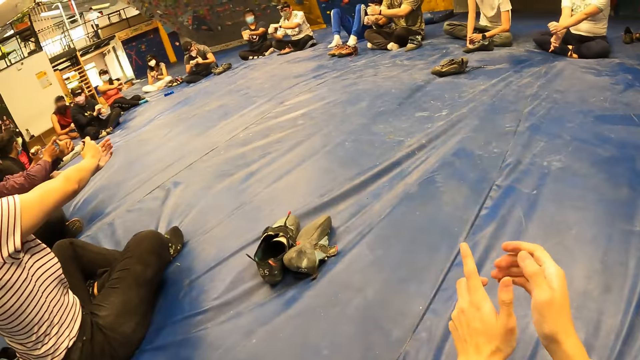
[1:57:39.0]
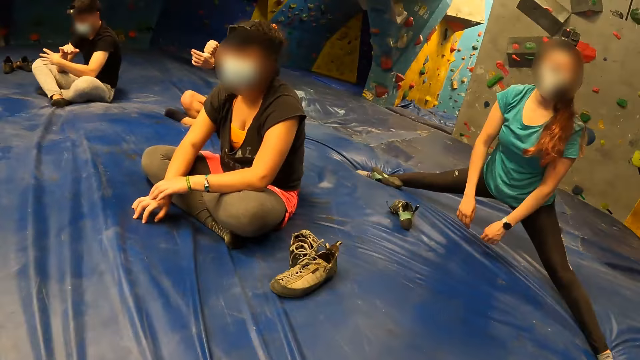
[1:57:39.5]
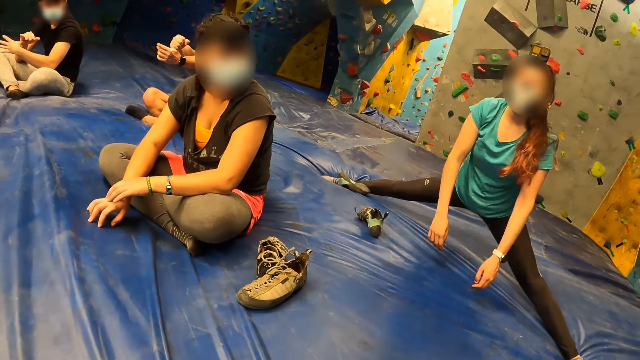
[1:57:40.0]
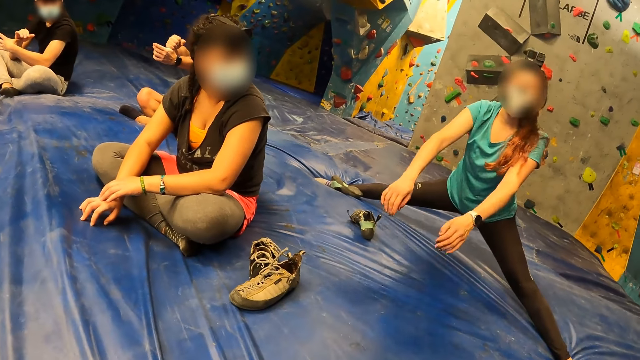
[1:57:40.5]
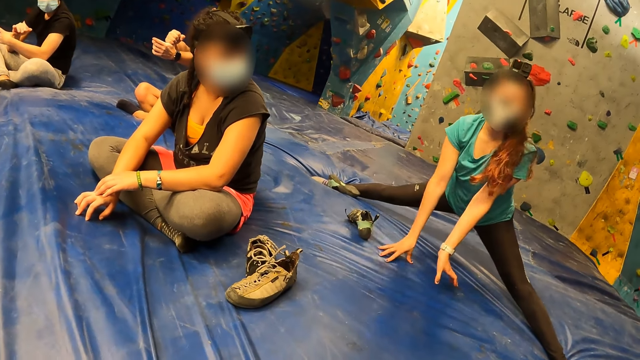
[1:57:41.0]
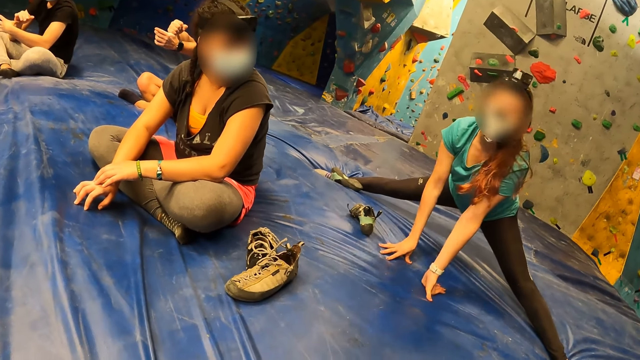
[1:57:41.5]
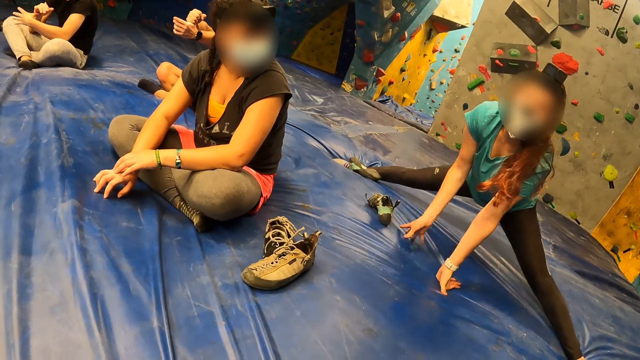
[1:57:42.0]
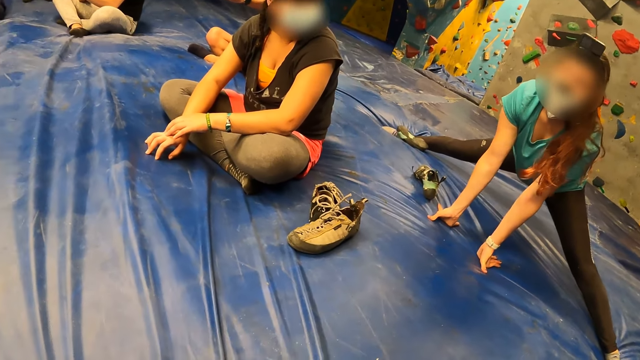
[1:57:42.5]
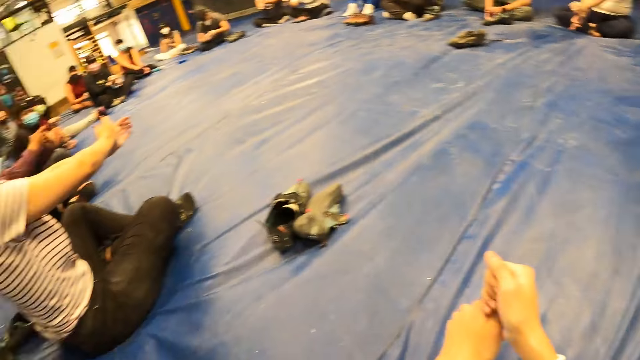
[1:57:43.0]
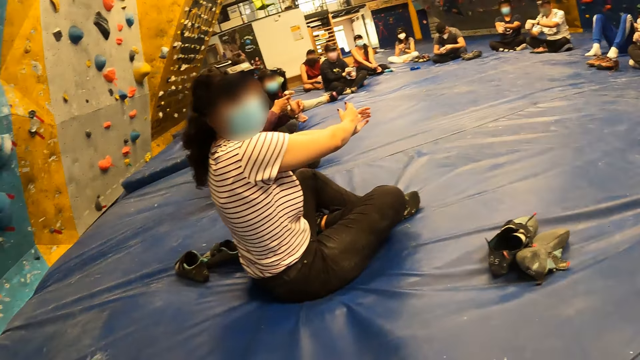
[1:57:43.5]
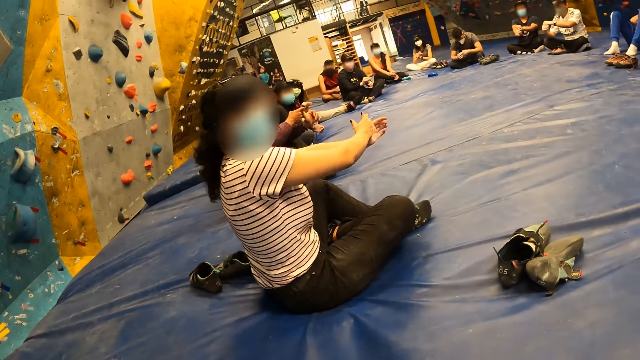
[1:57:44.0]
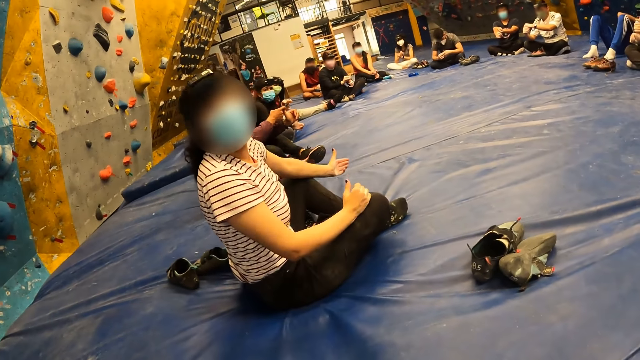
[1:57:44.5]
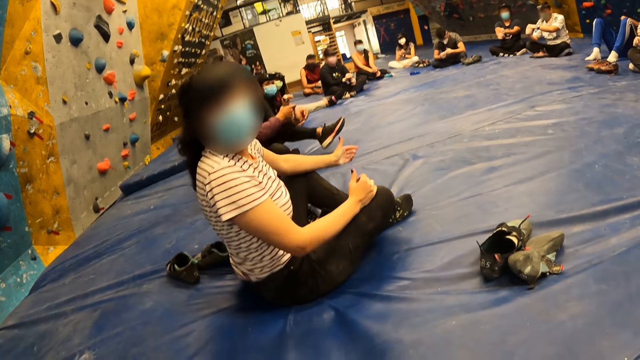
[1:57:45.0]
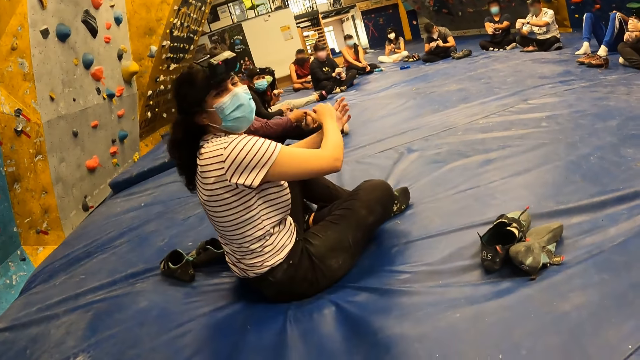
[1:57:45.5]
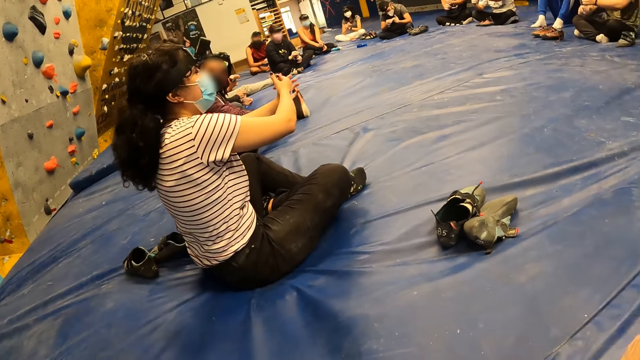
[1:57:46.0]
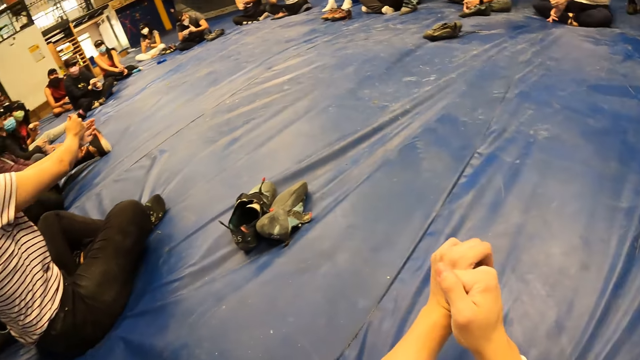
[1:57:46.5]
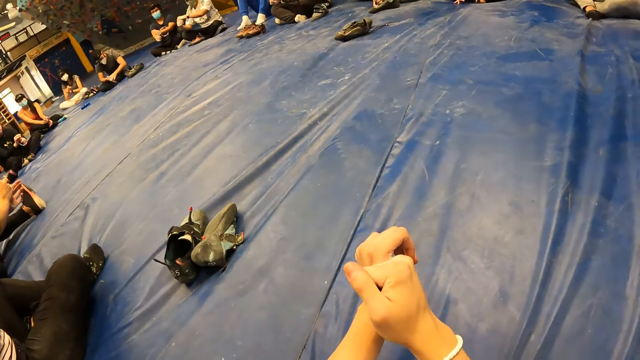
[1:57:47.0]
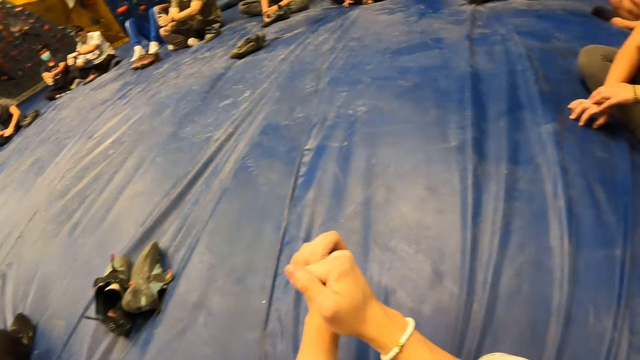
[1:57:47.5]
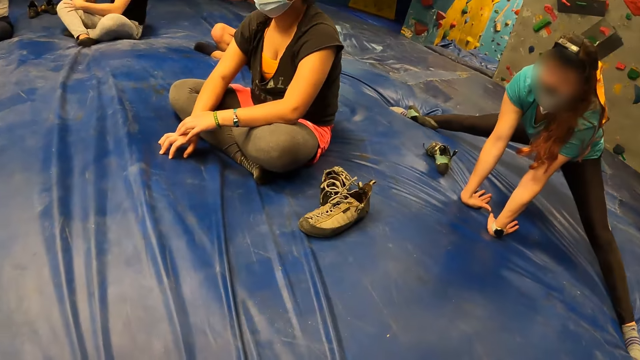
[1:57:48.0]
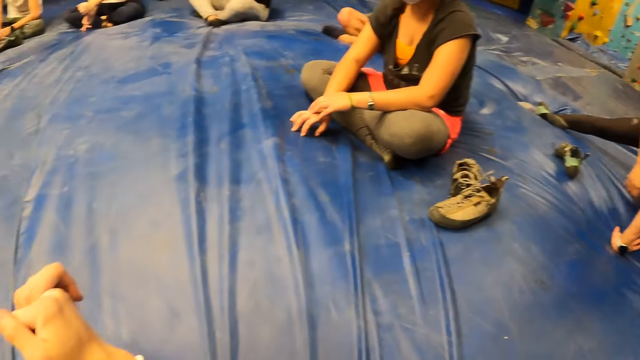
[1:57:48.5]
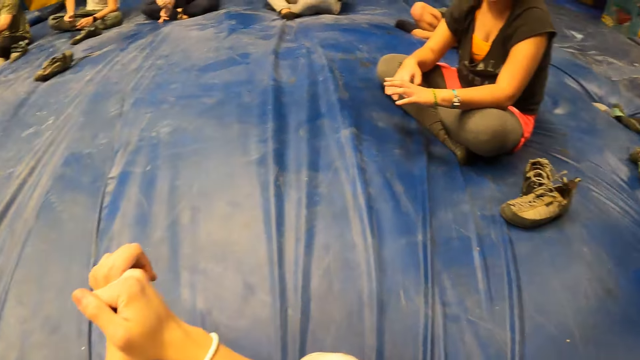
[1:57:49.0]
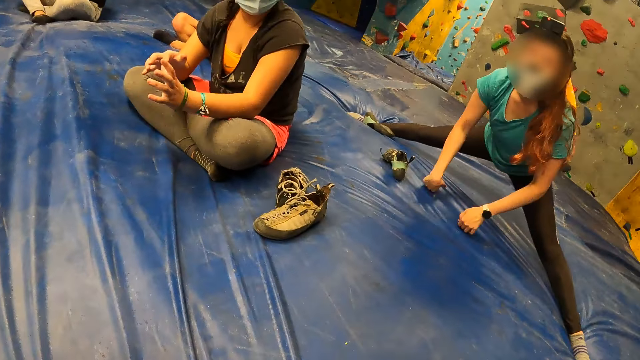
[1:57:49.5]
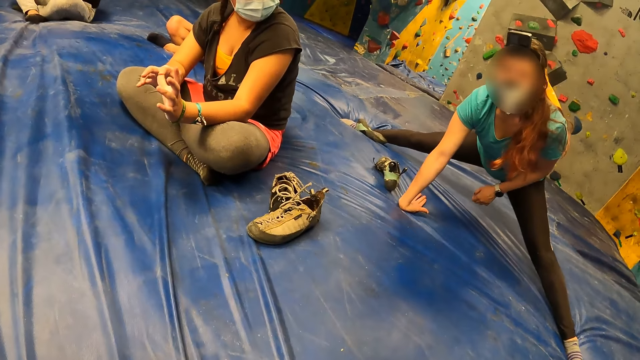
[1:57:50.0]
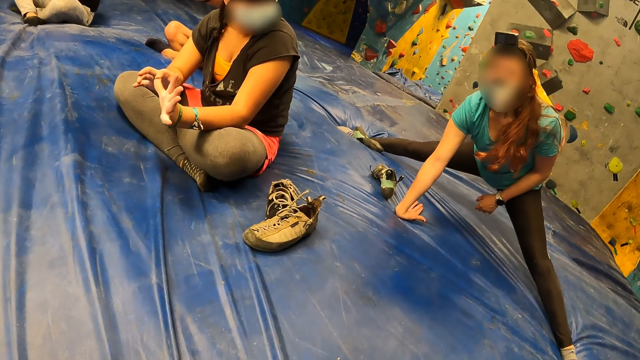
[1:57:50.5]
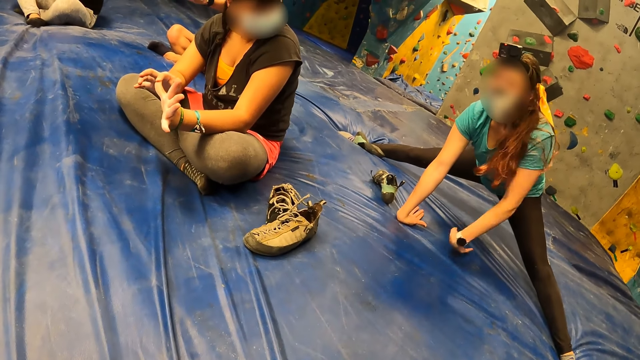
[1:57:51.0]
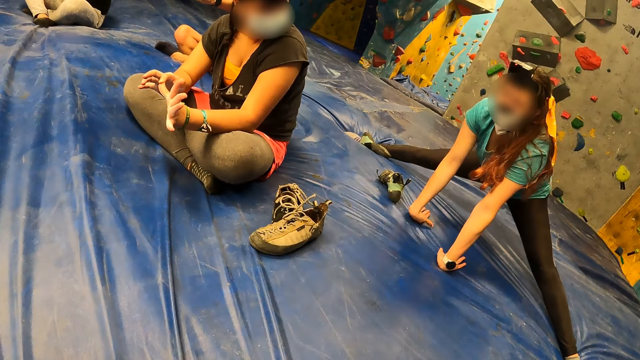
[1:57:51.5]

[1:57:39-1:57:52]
The camera wearer exercises her body with the group of people in the sport room. She looks at a woman. She holds her finger. She interacts with another woman. She looks at the other woman.

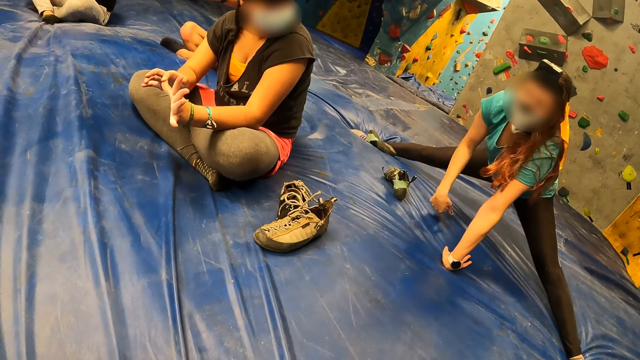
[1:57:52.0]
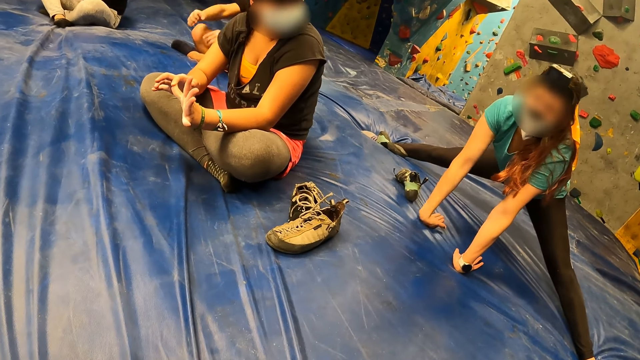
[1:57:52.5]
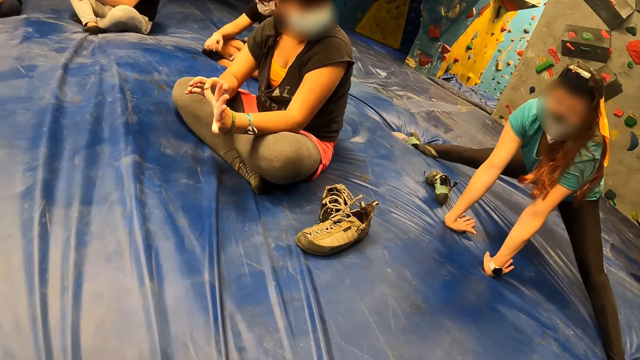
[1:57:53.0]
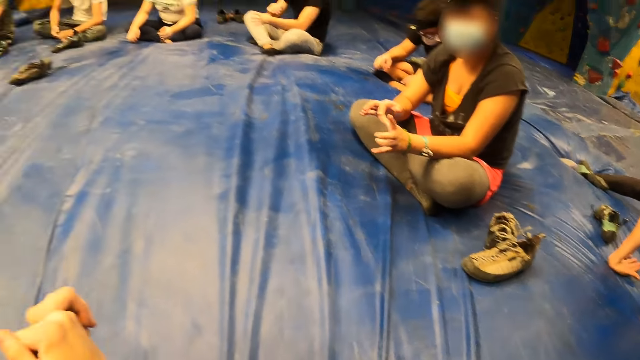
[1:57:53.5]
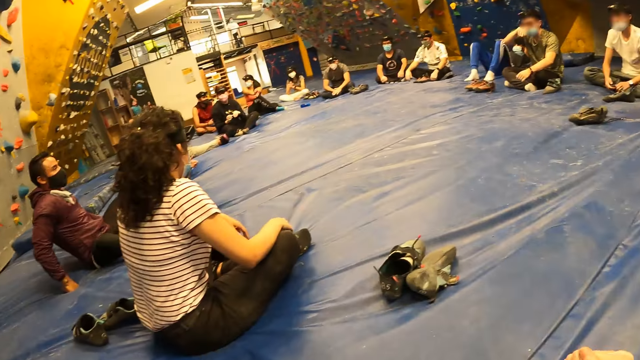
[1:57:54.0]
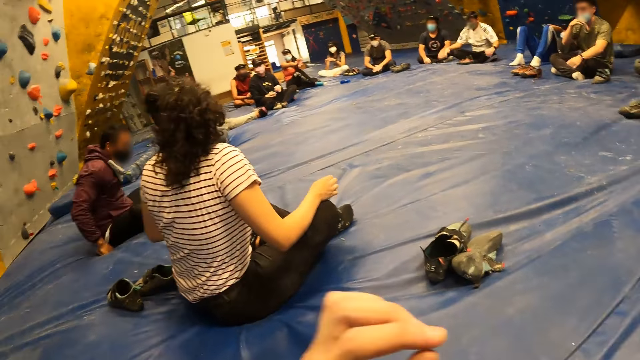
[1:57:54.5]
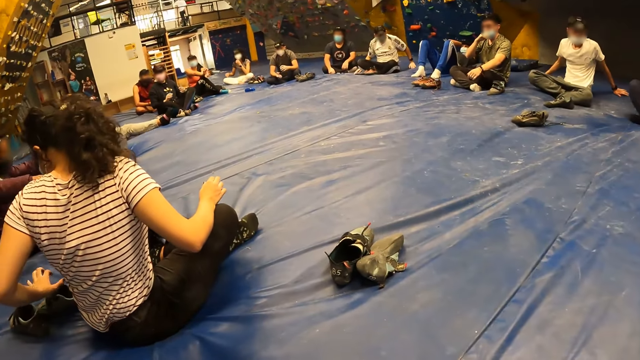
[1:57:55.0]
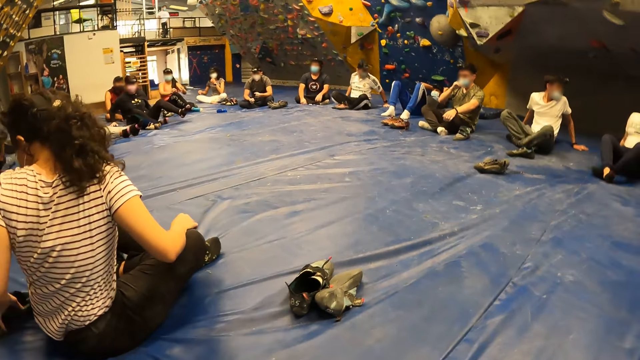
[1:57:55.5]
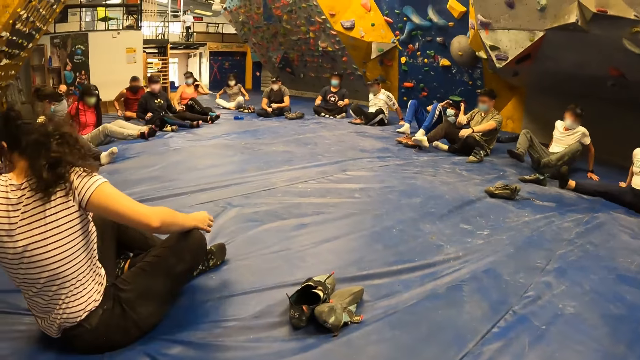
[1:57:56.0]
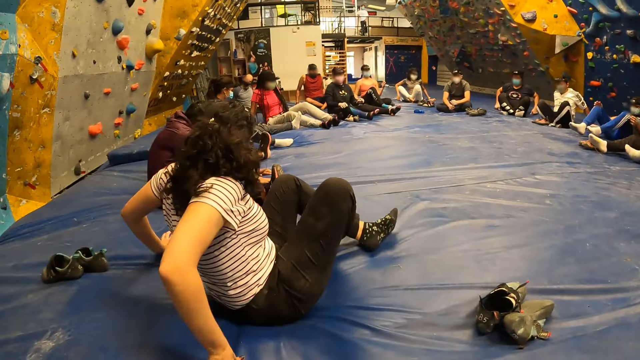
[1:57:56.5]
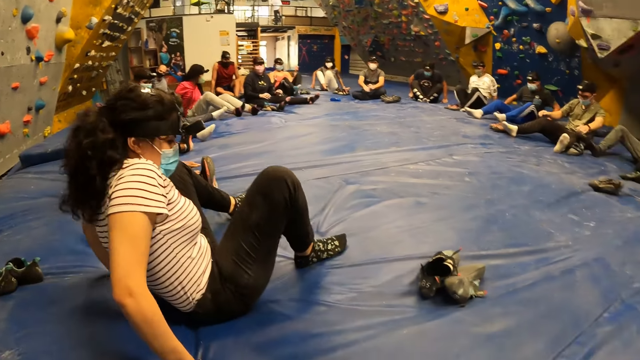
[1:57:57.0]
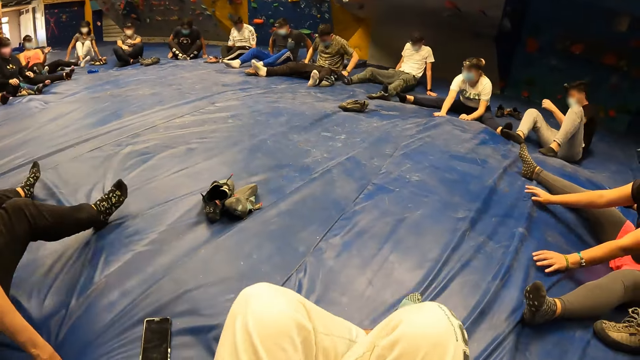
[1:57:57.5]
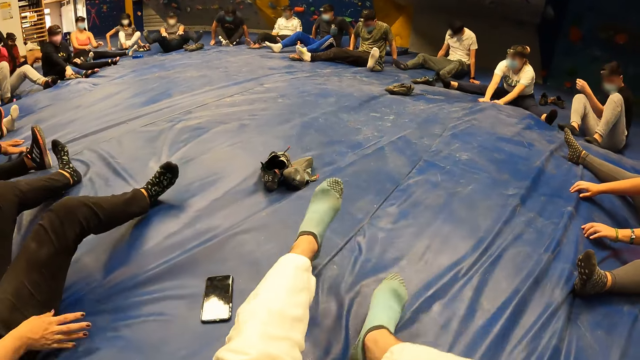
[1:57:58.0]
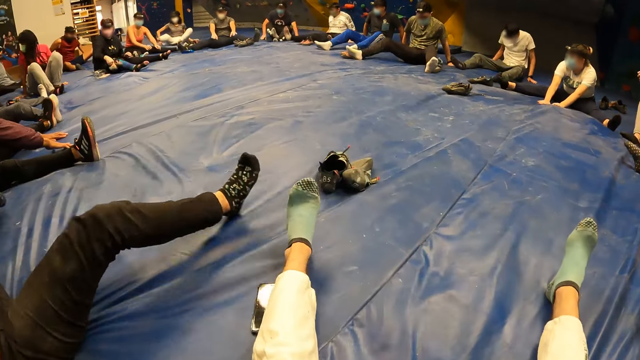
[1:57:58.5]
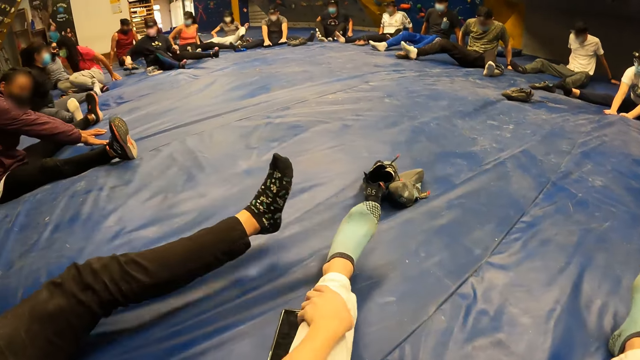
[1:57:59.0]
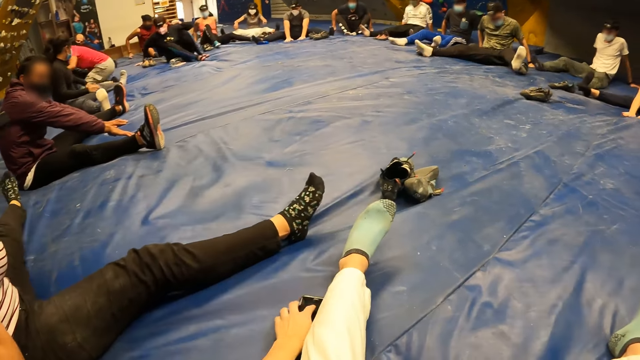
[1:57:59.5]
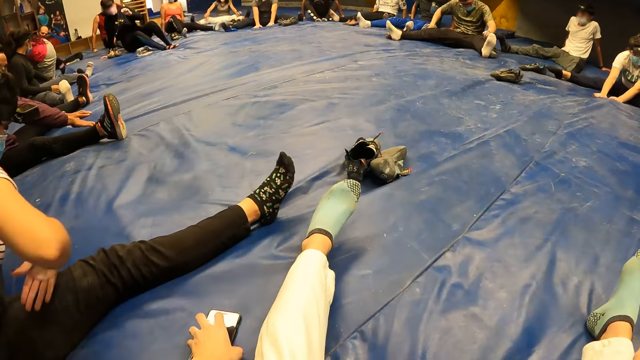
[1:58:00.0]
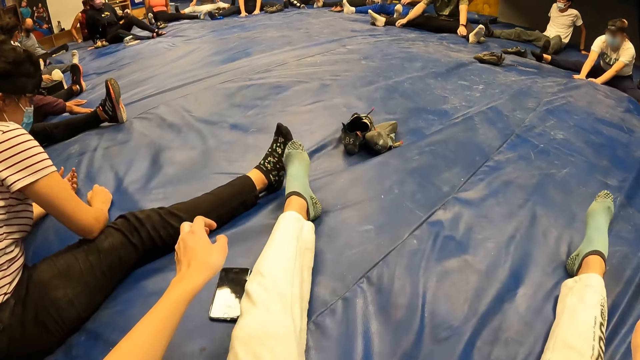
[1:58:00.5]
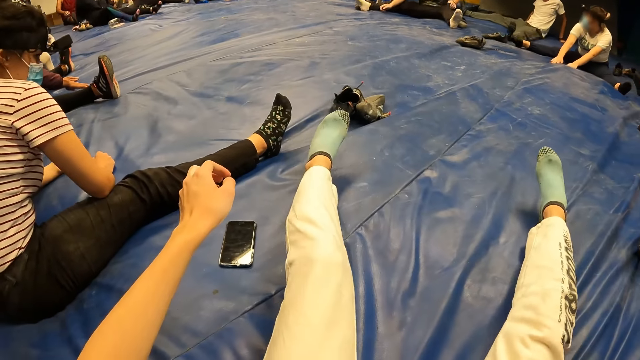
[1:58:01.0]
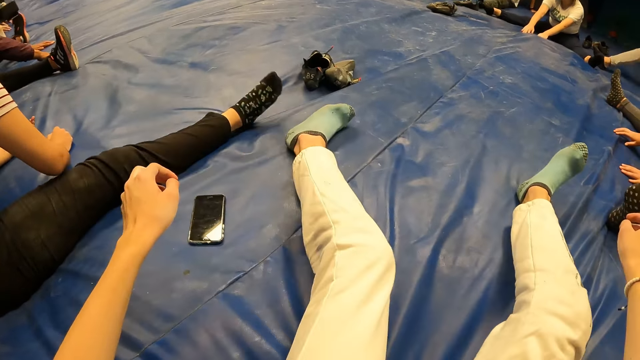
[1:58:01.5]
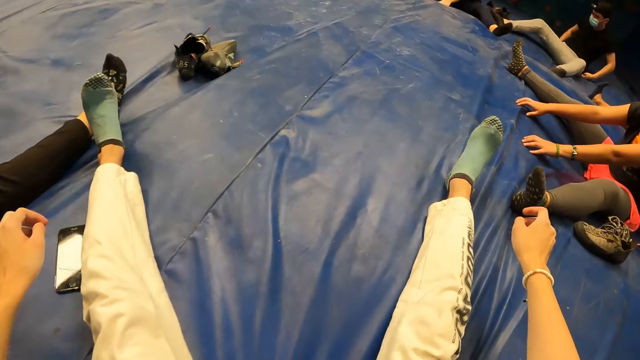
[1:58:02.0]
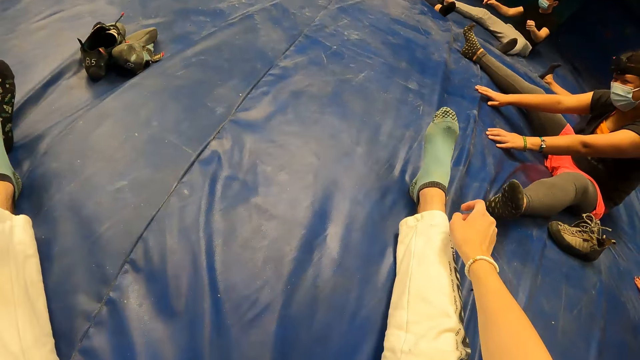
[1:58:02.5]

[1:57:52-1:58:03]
A woman does exercise. A man instructs the camera wearer and the group of people in the sport room. The camera wearer stretches both legs with the group of people in the sport room. Another woman moves on the carpet. The camera wearer moves on the carpet, stretches her legs and moves her phone.
